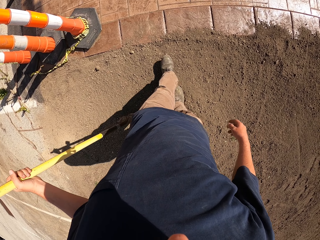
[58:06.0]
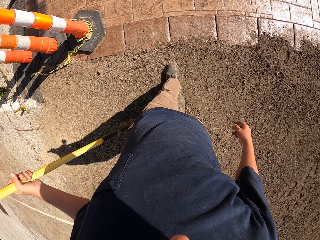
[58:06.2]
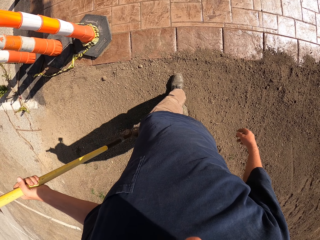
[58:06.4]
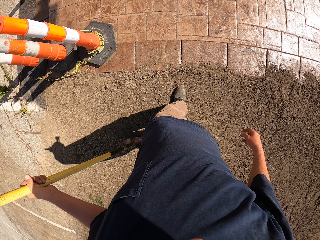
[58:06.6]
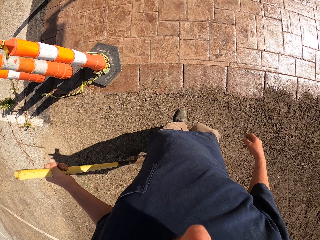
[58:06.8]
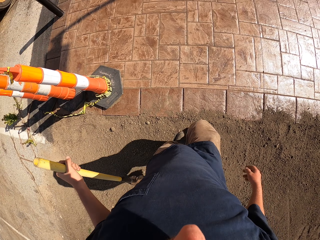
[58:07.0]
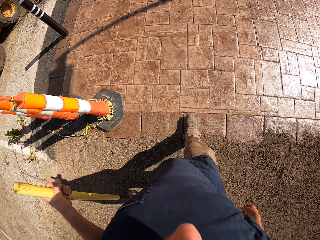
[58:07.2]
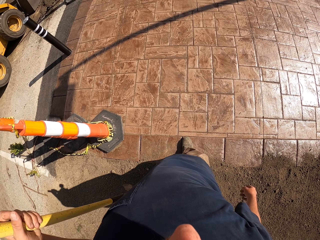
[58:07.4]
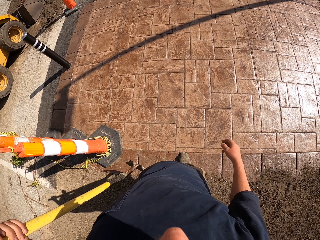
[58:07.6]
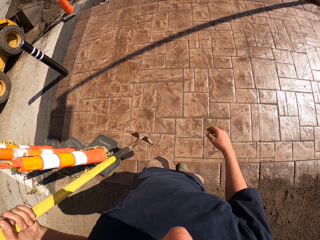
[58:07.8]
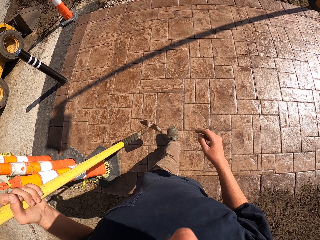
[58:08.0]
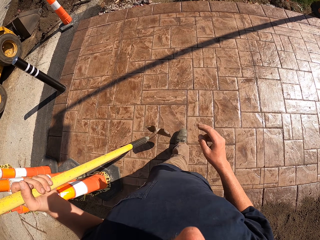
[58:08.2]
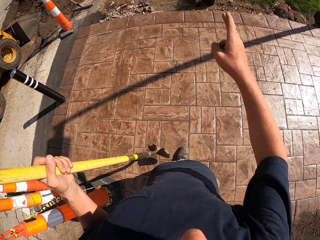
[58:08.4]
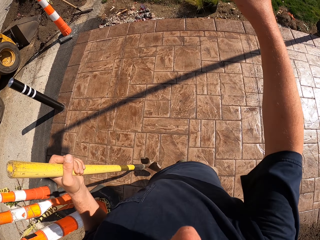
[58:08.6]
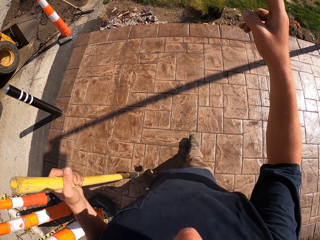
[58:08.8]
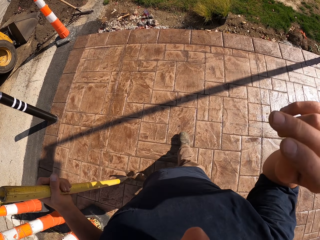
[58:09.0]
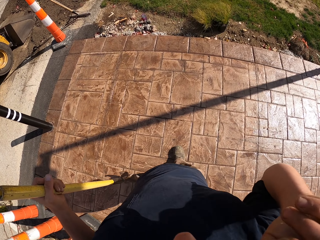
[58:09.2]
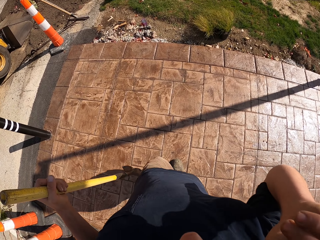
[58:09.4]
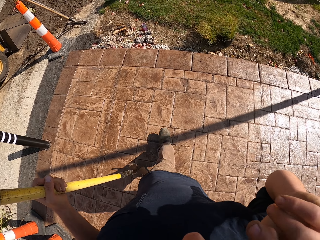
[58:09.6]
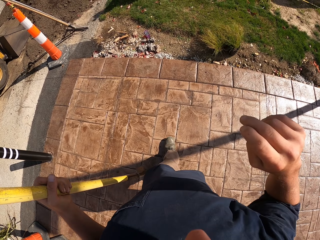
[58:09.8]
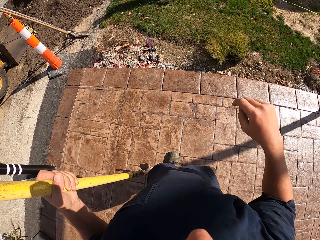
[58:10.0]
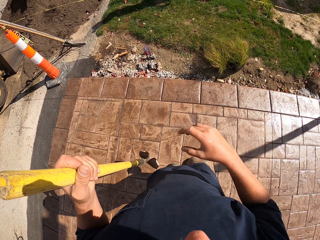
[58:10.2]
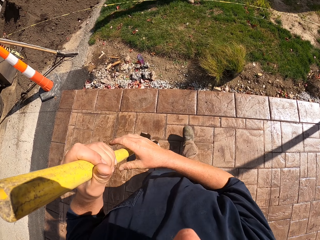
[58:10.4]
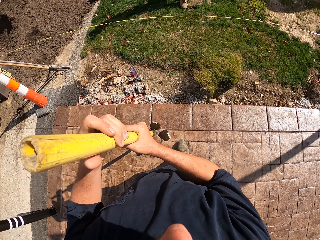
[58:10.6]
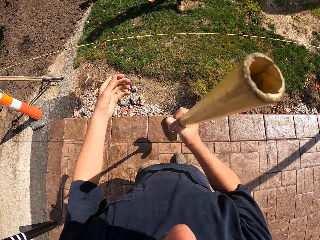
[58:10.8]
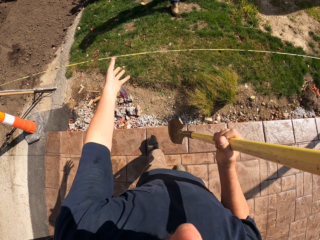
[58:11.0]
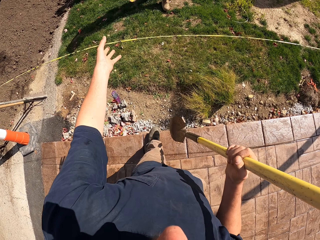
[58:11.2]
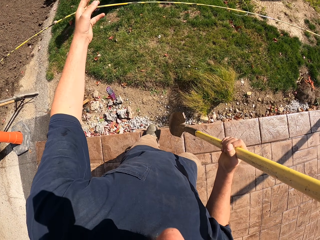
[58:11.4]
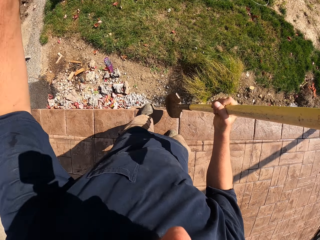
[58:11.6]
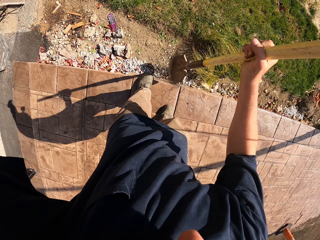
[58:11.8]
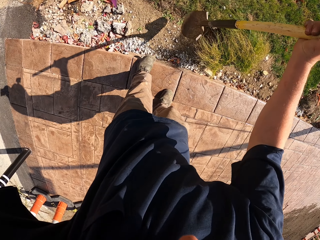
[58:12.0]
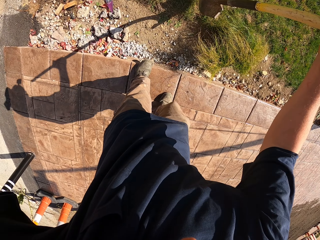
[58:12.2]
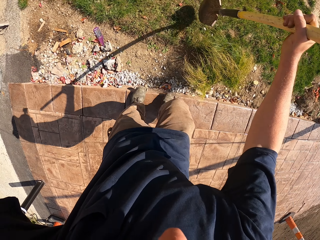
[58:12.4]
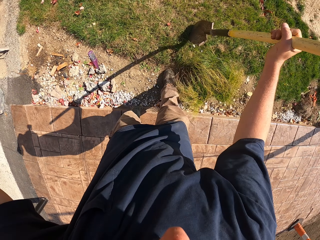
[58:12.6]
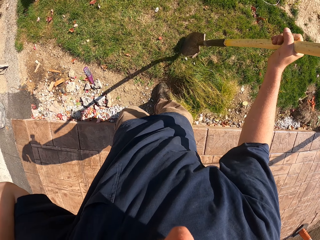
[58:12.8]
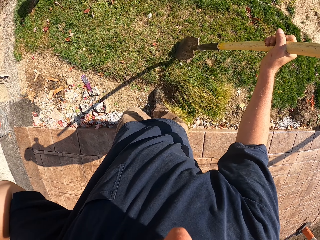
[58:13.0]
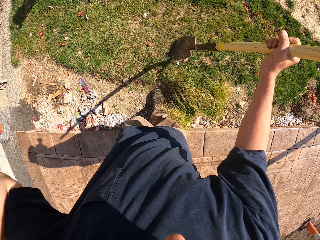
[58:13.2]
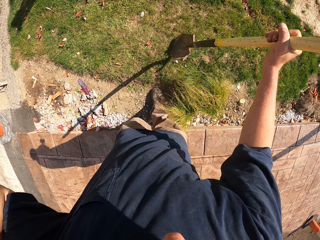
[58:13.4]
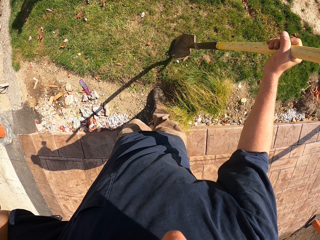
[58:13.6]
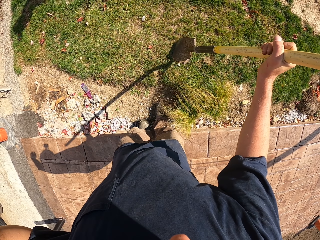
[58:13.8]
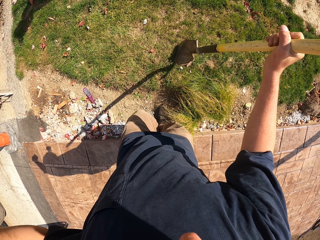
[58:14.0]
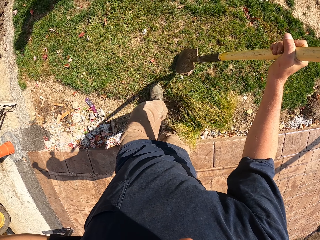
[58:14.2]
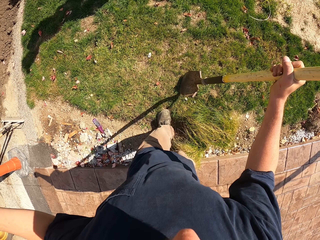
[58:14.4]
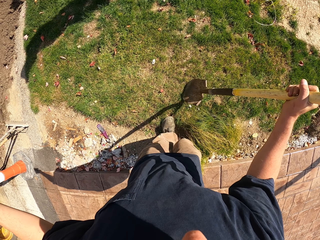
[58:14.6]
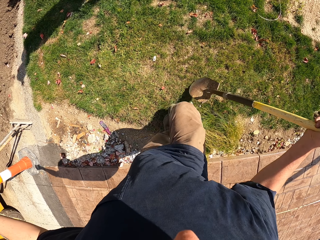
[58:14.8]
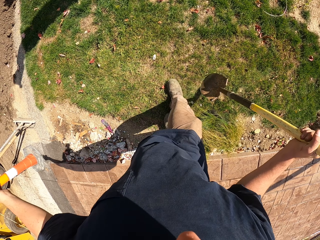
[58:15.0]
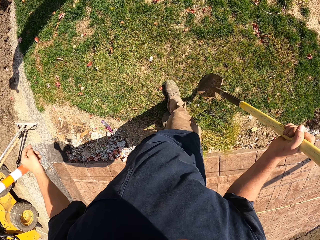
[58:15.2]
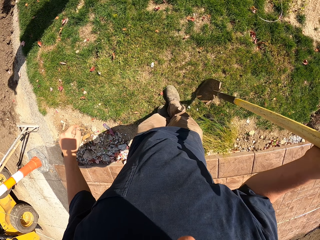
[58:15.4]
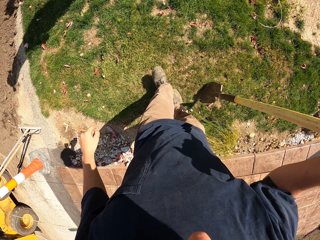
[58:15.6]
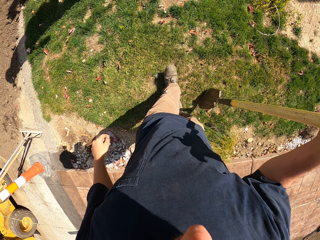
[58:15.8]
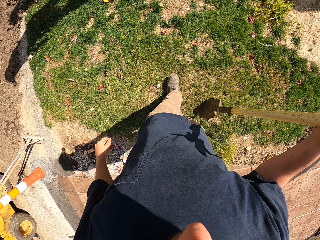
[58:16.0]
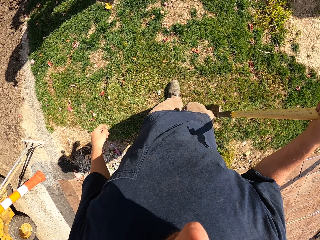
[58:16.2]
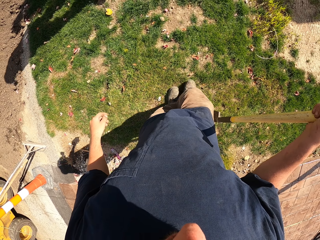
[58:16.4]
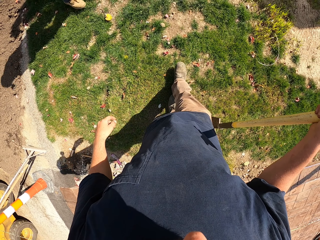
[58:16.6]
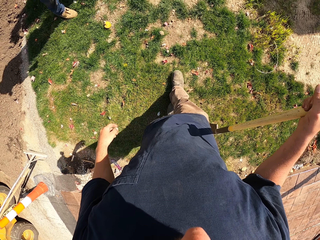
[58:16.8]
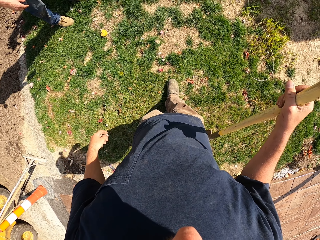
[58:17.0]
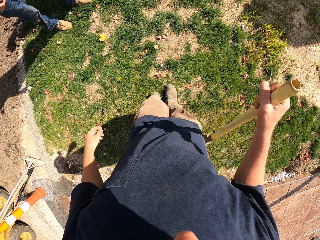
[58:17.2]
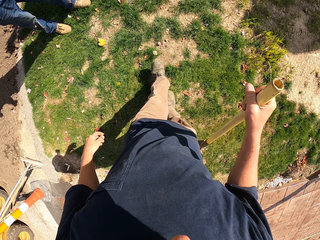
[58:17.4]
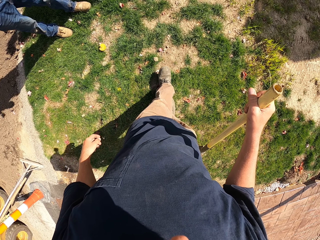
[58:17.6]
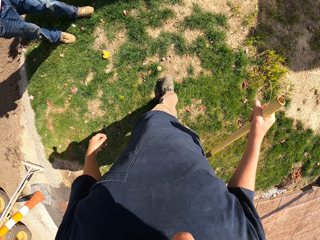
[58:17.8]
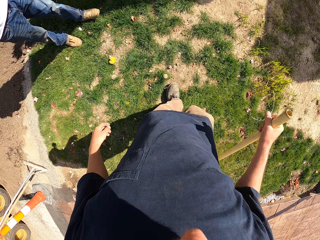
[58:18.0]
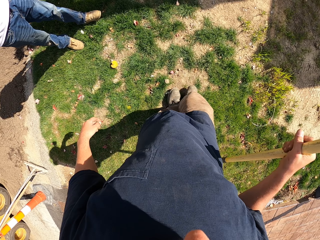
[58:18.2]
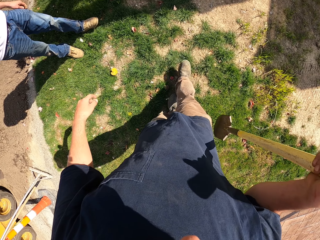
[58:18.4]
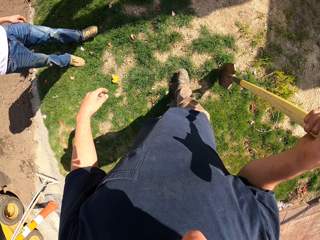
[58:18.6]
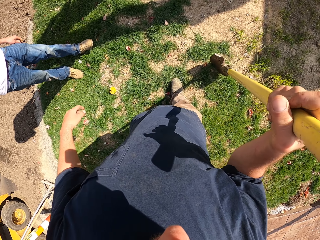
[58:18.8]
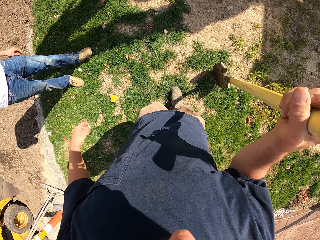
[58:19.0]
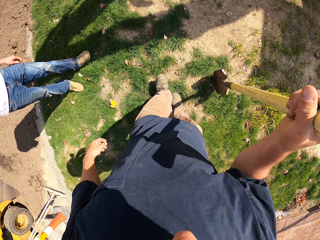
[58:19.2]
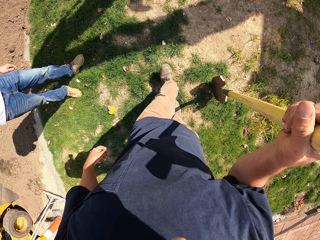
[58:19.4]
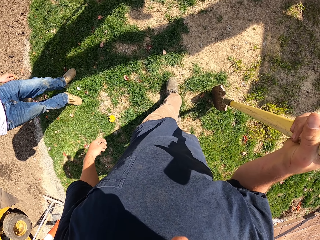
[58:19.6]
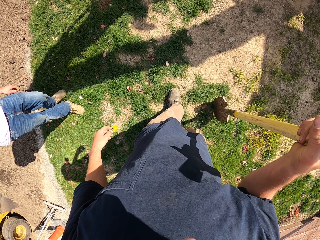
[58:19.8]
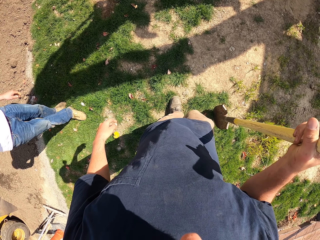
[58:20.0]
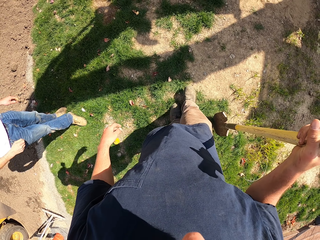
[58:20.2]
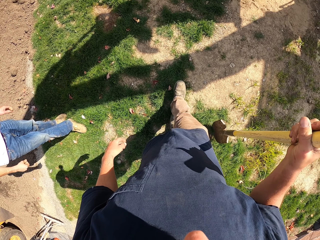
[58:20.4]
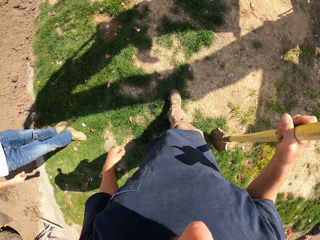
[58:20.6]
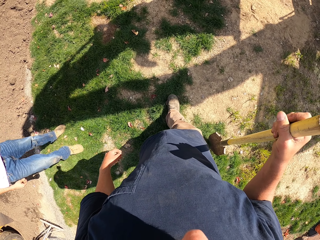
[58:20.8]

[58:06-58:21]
The camera wearer moves the hand. They pass the spade to the right hand. They lift the rope. They stare at the ground. They walk on the field. A person stares on the ground.

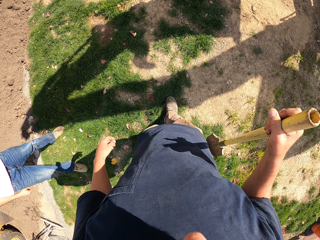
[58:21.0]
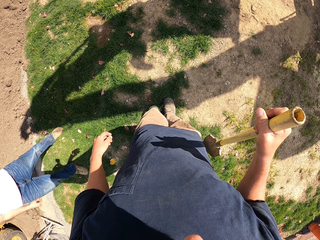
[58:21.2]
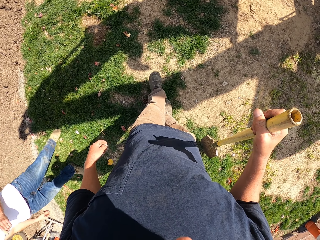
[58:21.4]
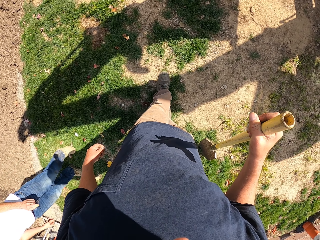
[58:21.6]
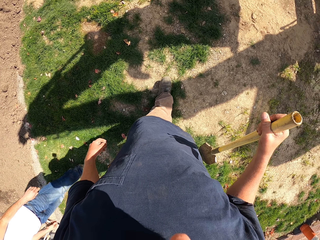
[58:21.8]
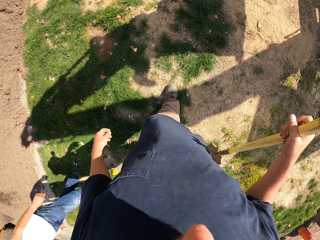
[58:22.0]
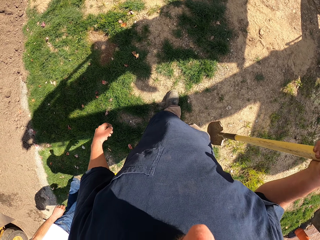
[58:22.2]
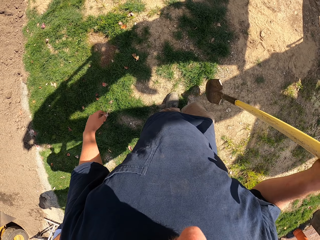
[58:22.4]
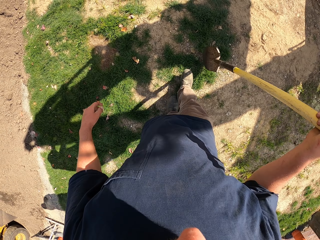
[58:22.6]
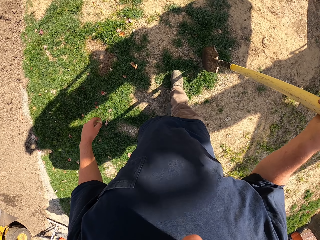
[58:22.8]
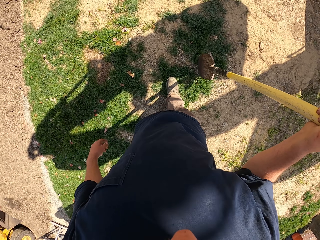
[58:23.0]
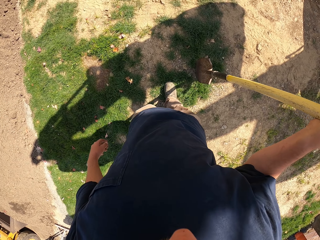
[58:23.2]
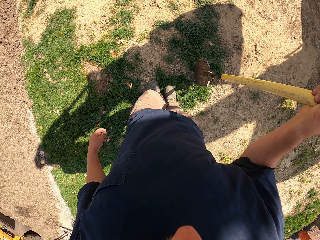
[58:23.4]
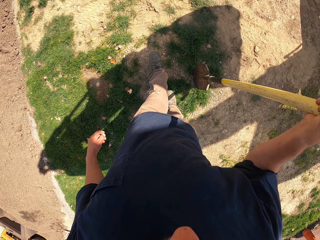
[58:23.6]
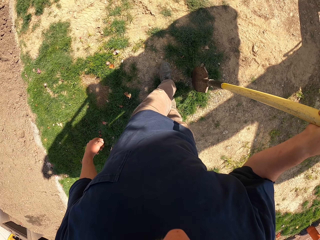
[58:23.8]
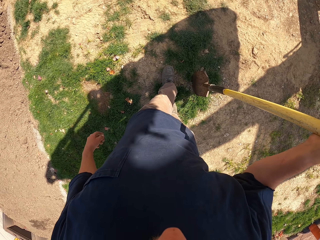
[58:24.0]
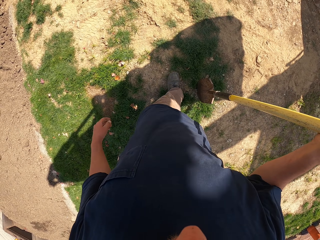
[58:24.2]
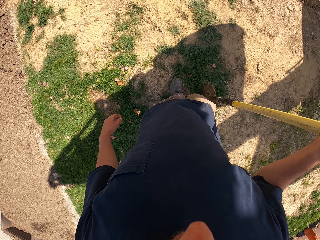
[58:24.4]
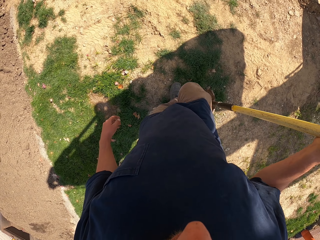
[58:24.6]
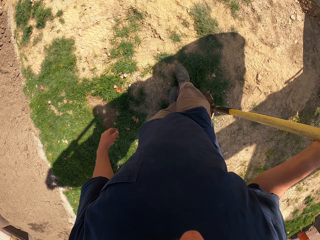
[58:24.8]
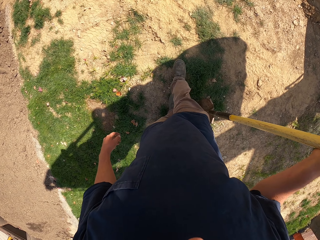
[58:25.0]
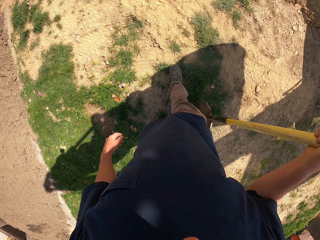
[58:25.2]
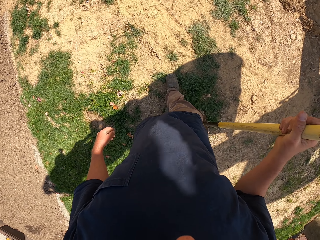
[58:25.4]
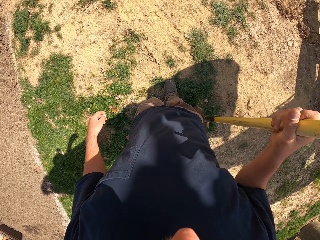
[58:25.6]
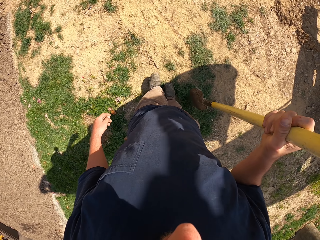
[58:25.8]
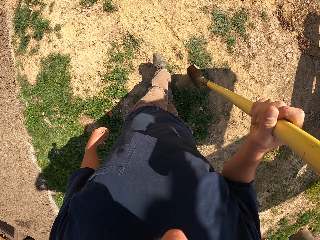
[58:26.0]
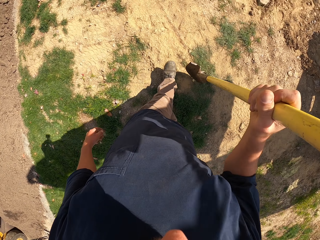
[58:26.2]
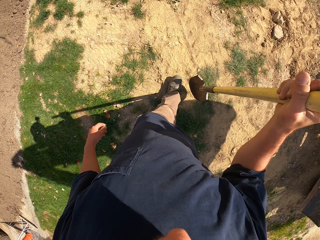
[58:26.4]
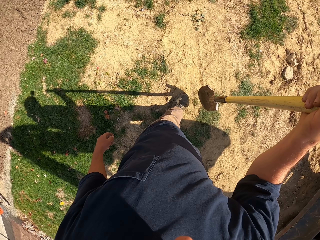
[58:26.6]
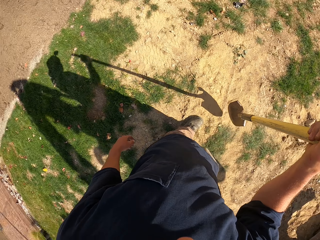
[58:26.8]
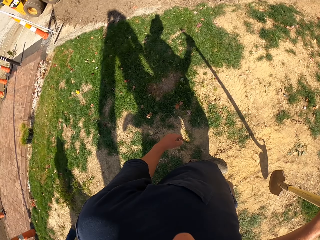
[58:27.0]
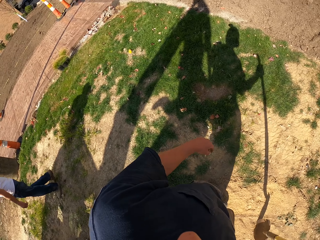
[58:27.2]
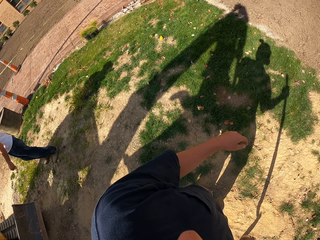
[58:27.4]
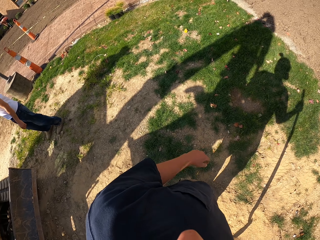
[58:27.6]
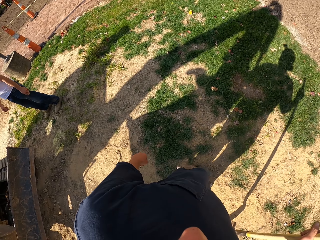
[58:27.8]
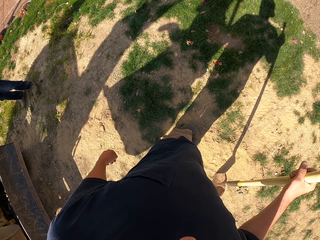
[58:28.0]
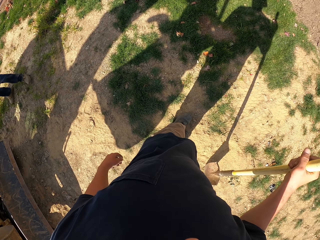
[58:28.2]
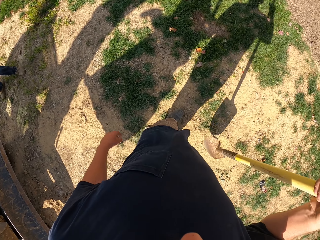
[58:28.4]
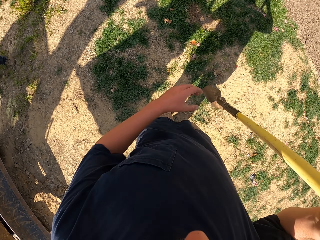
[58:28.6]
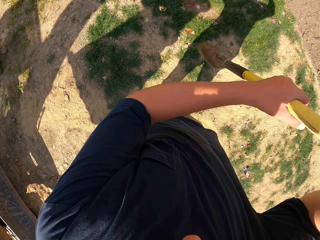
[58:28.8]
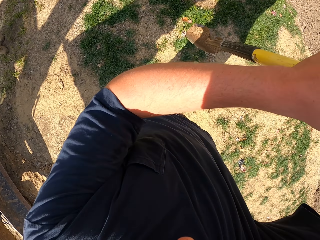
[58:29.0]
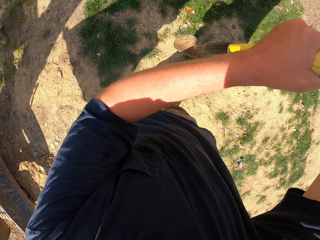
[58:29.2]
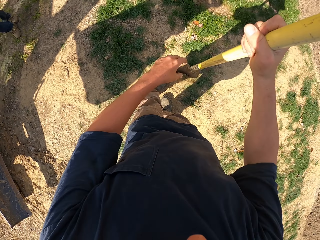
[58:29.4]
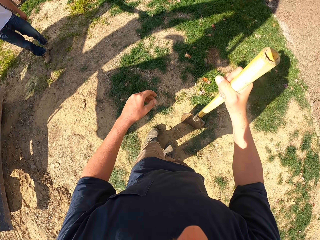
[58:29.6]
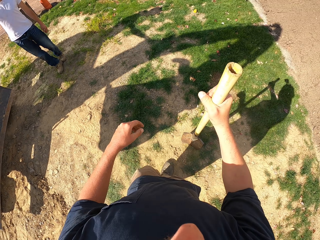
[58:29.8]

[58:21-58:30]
A person walks on the field. The camera wearer looks around. They lift the spade.
